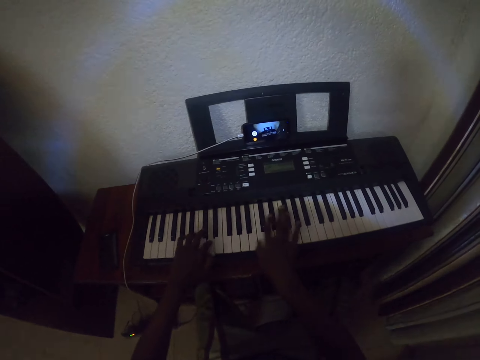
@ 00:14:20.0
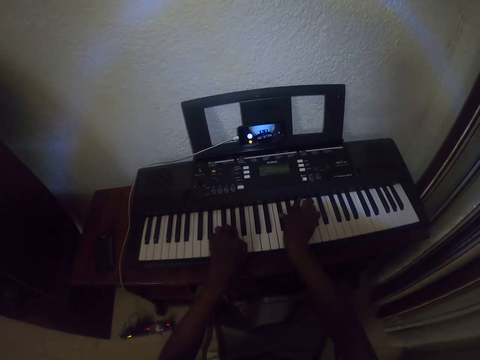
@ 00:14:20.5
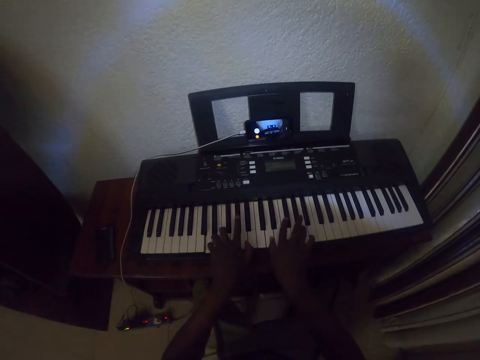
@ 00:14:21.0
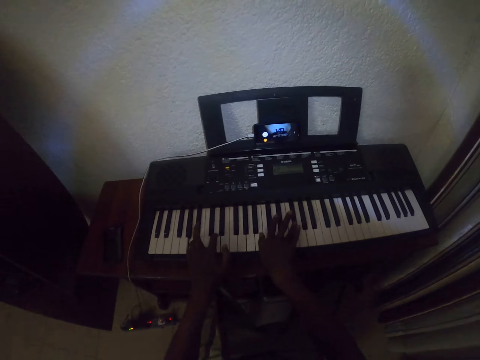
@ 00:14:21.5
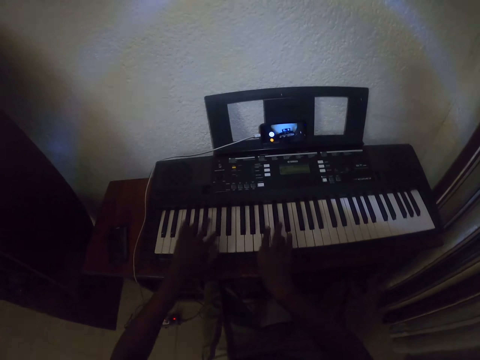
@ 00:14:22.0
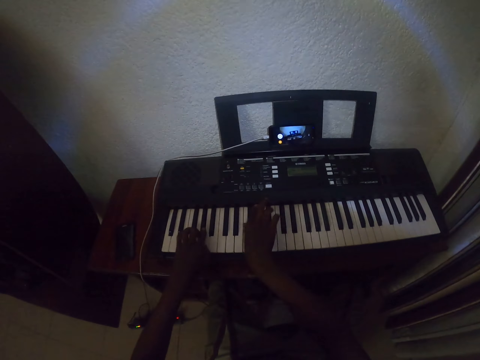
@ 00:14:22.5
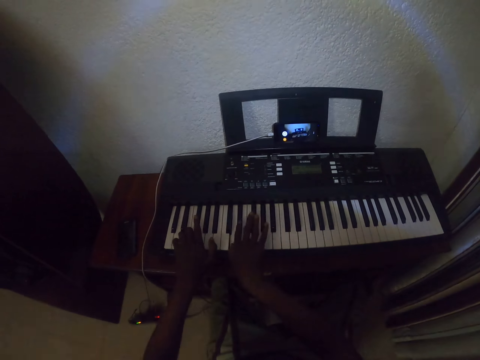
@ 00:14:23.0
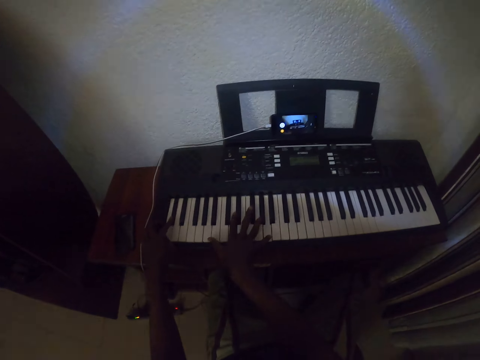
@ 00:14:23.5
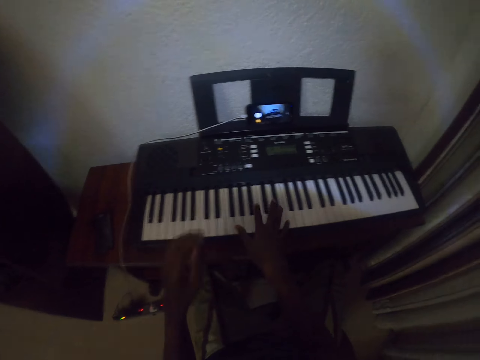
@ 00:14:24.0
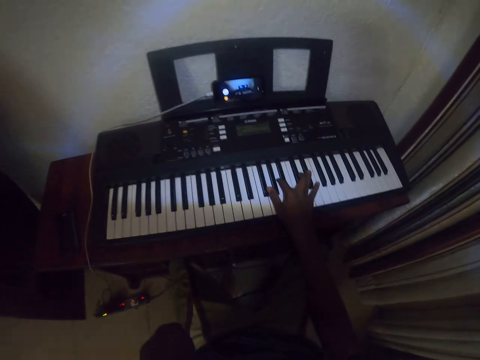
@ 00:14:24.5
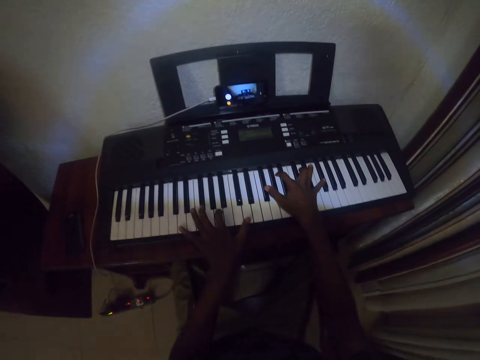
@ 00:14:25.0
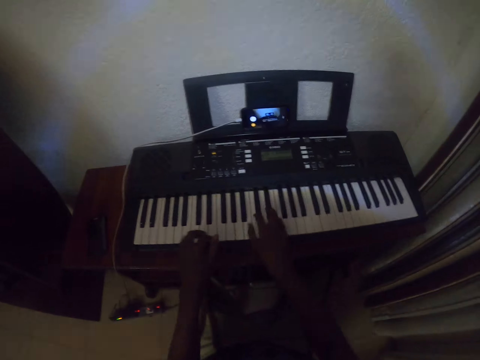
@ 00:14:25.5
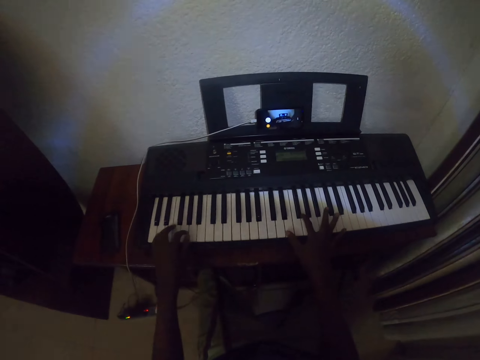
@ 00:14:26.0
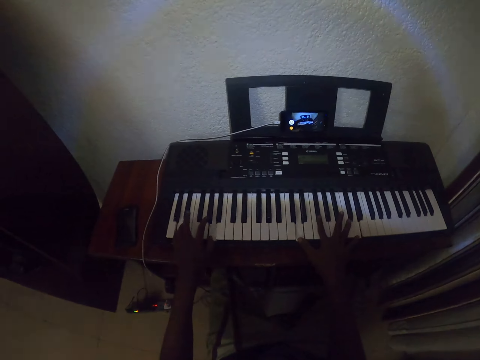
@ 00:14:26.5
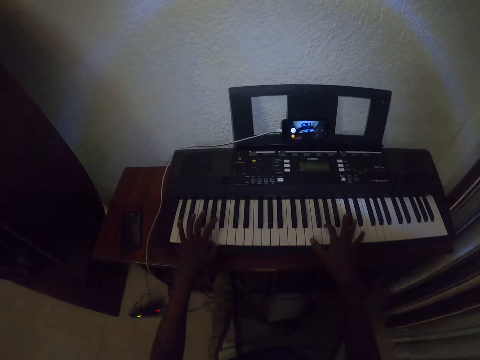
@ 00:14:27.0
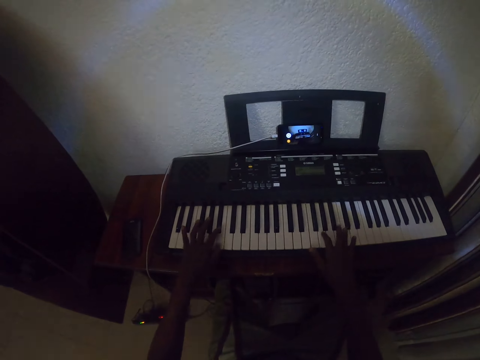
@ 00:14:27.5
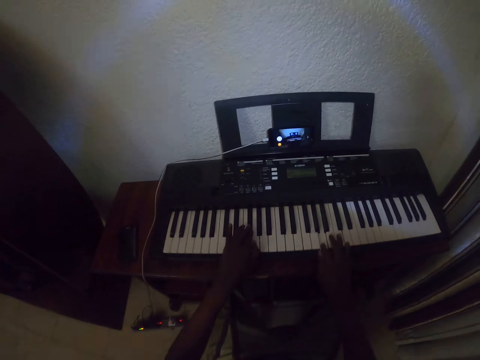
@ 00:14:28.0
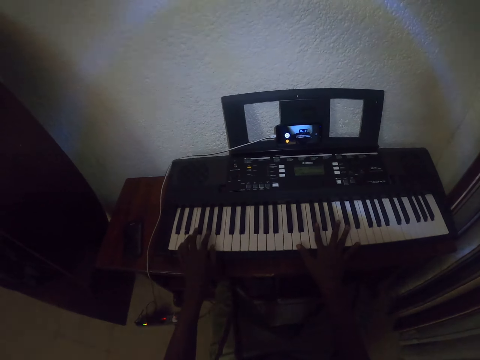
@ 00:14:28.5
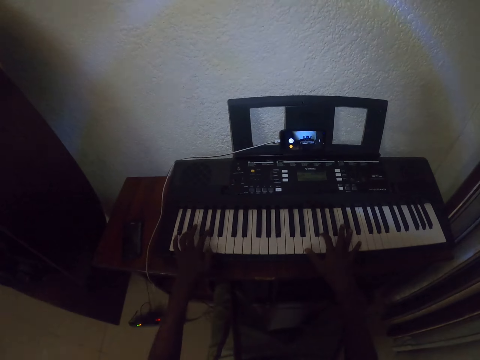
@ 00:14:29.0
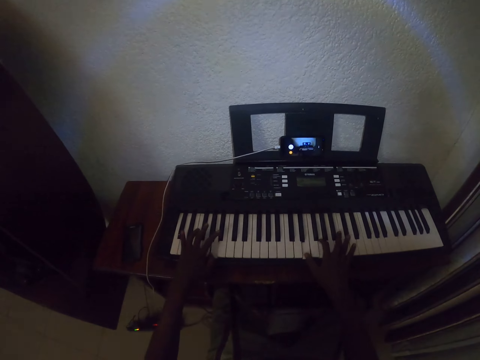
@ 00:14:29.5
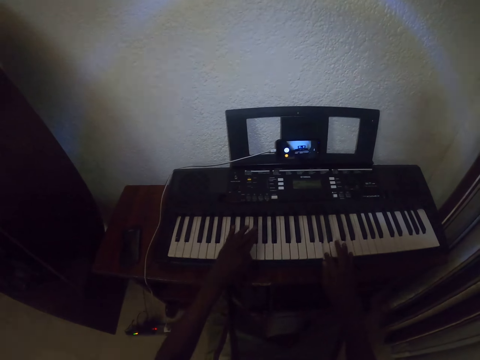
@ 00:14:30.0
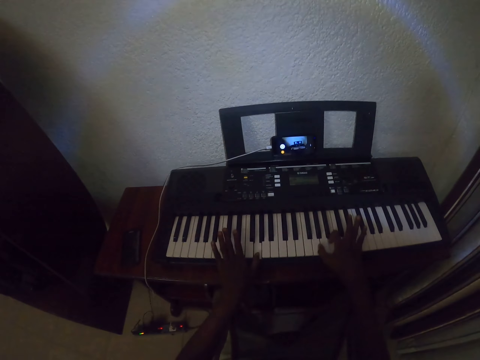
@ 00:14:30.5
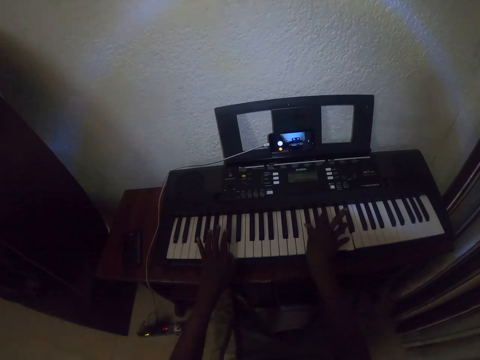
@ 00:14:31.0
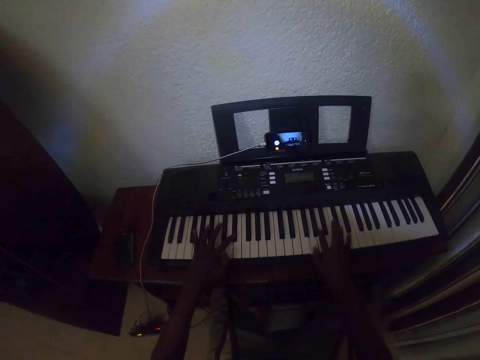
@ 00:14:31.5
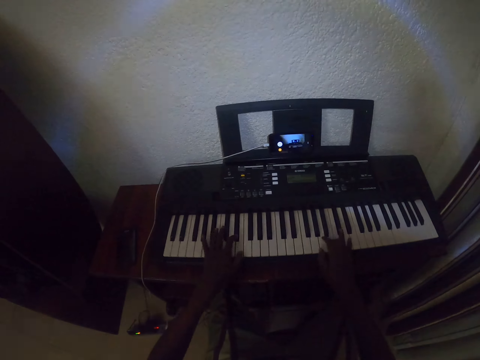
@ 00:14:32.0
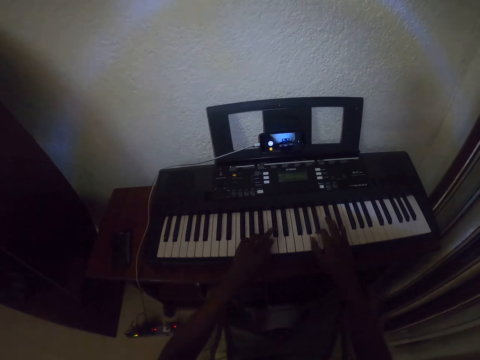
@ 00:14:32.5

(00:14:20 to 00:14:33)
The camera wearer lifts the left hand. He touches his face. He plays piano with both hands.

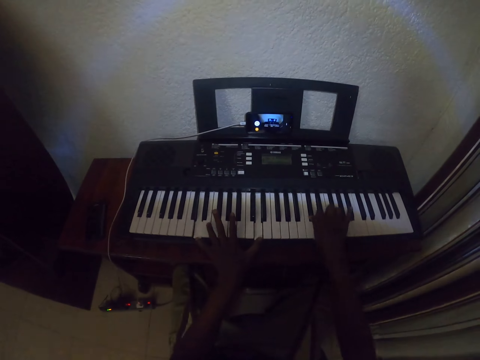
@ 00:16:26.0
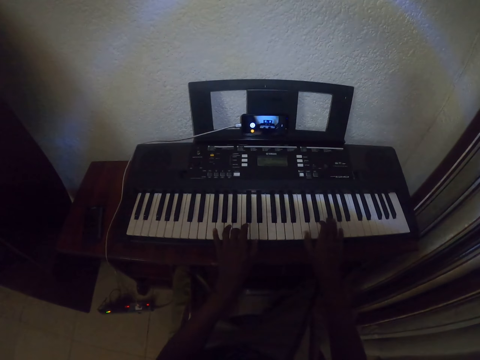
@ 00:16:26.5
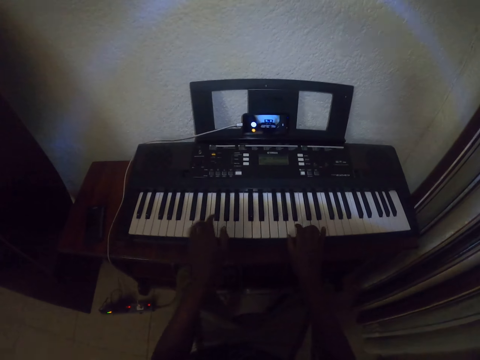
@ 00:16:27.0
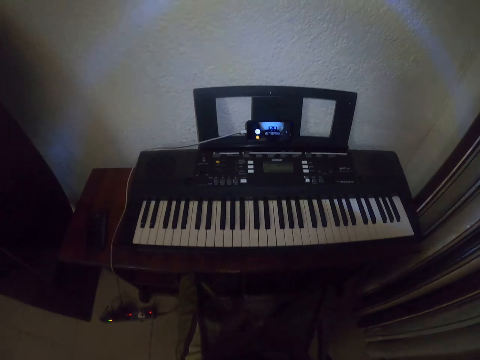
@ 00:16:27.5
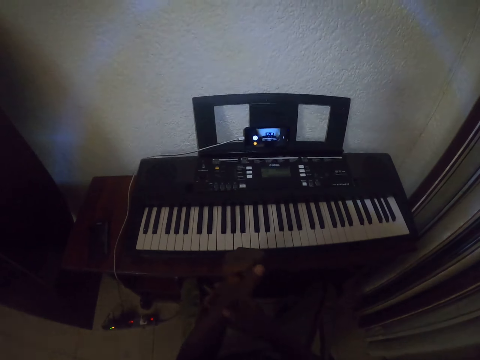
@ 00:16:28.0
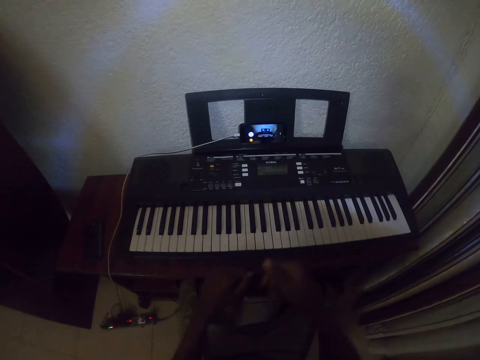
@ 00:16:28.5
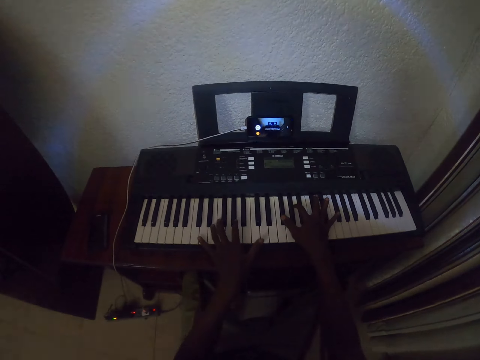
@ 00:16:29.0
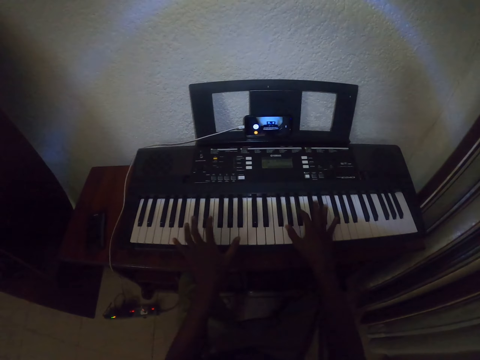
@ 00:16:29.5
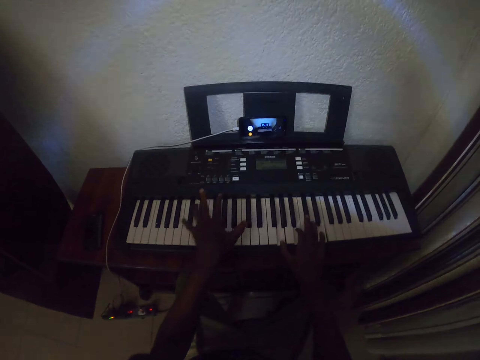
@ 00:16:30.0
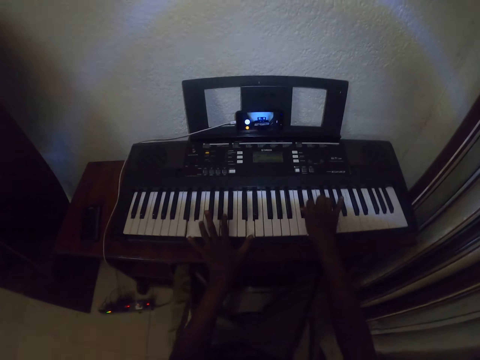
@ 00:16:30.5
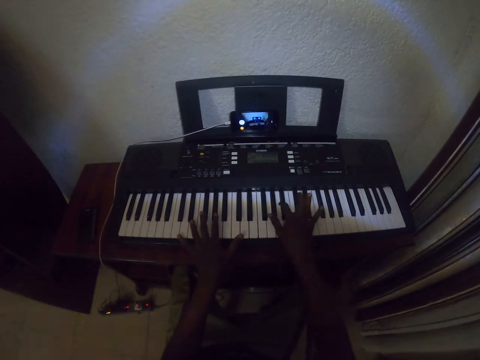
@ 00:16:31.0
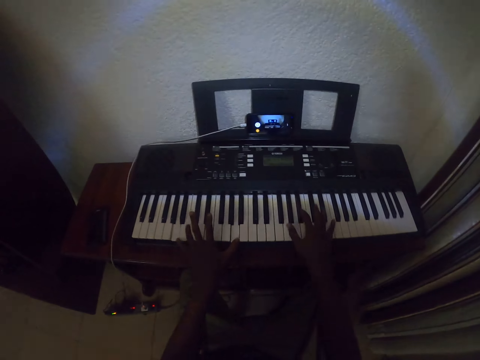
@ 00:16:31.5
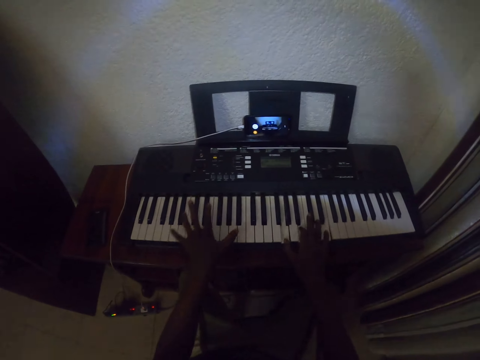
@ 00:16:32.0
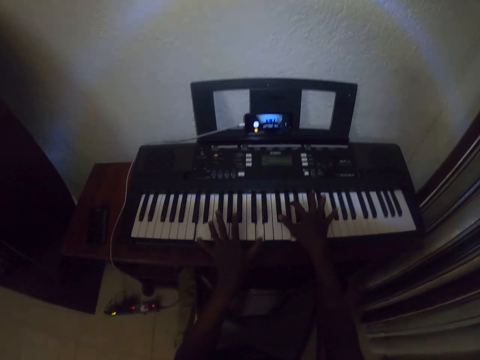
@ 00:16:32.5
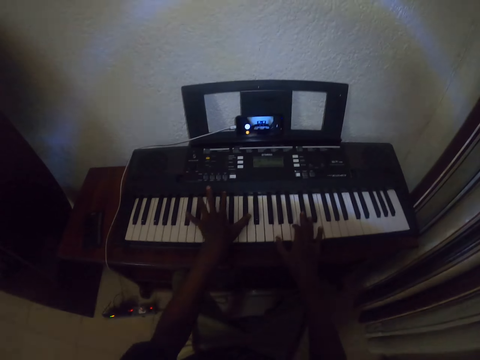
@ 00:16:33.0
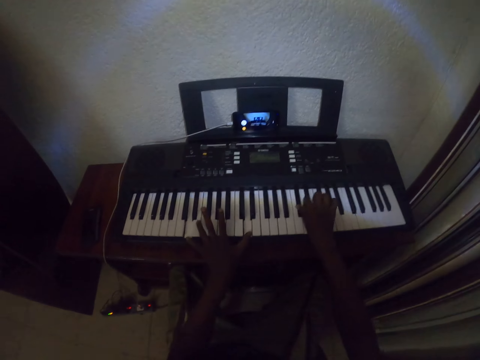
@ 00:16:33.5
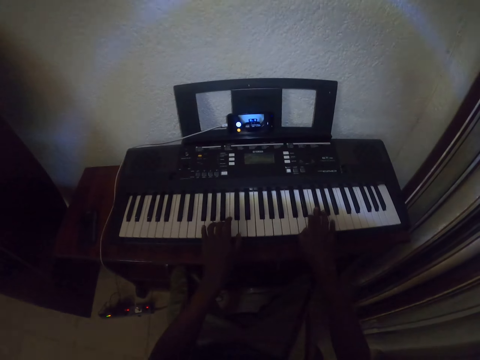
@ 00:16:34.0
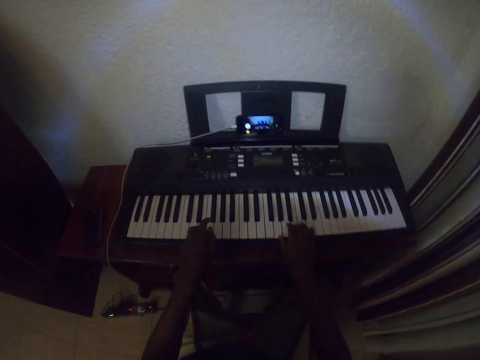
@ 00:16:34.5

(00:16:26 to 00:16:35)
The camera wearer scratches the left hand with the right hand. They lower hands, stretch fingers and place hands on a keyboard. They play piano with both hands.

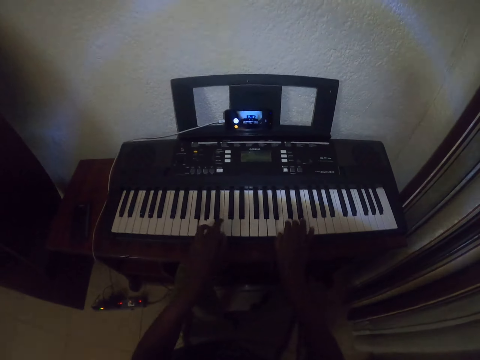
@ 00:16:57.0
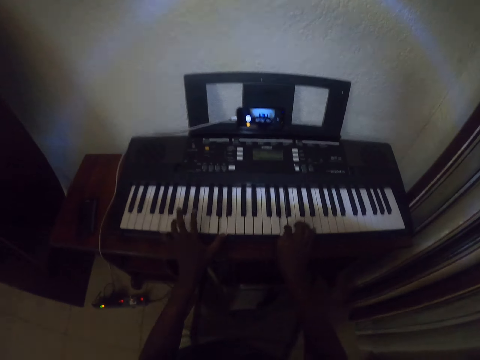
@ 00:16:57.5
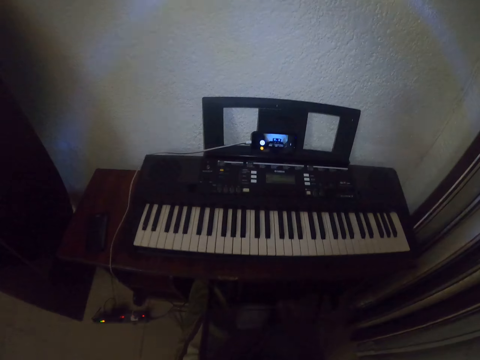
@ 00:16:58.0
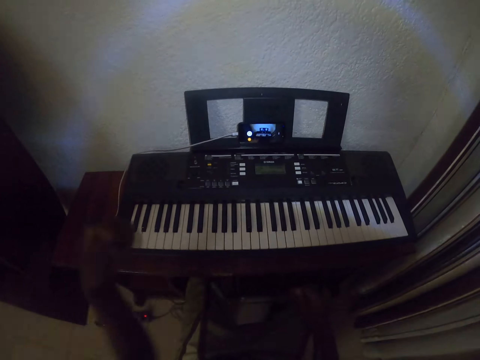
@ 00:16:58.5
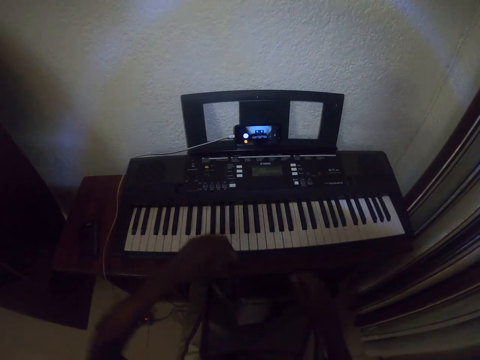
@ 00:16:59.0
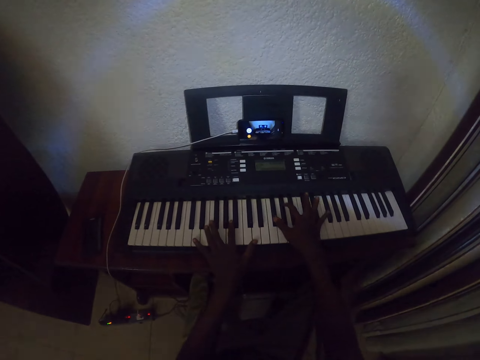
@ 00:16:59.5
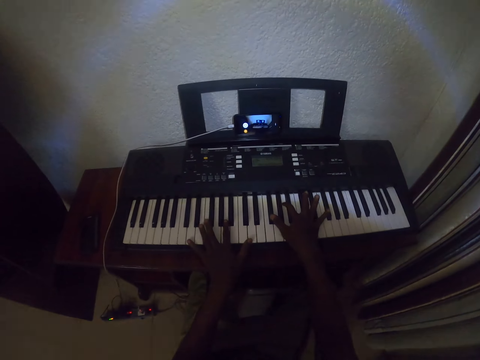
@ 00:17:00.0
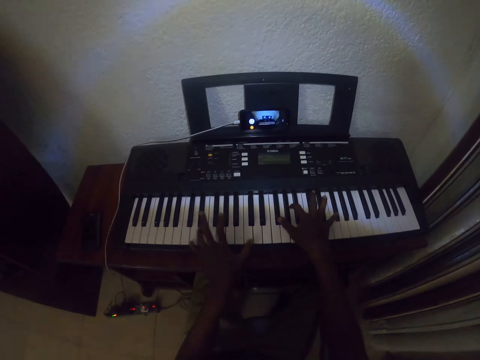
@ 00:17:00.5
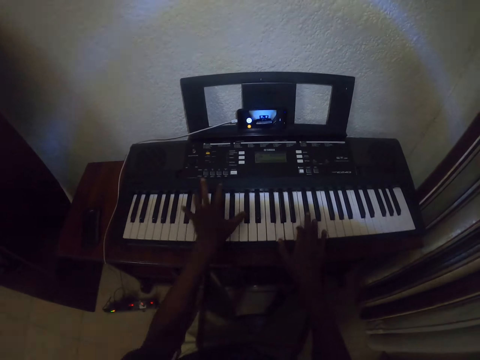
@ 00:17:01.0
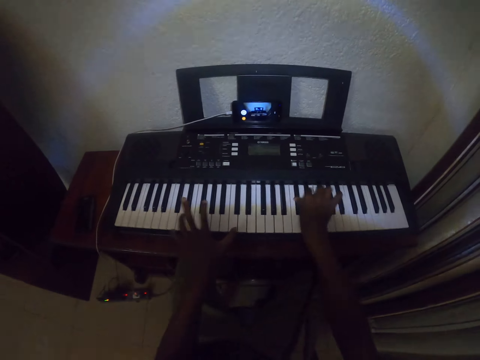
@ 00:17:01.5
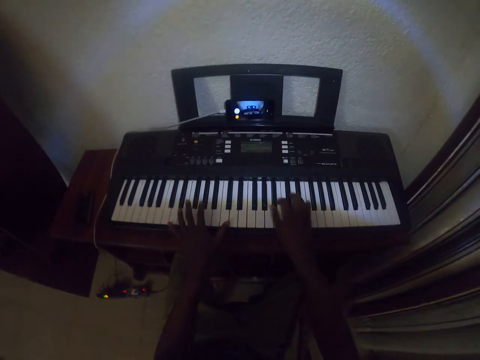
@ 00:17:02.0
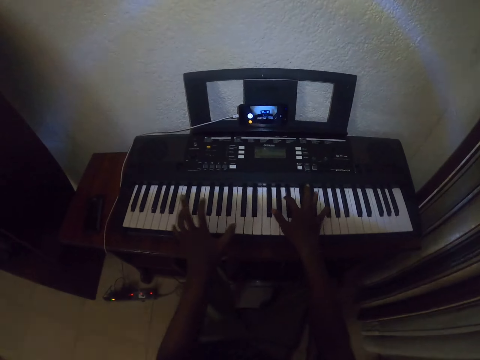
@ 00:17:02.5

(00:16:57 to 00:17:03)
The camera wearer moves hands away from a keyboard. They shake the left hand. They place hands on the keyboard. They play piano with both hands.
